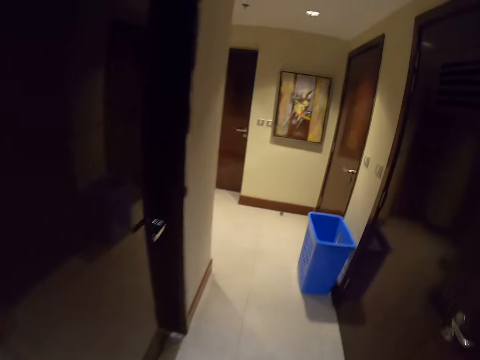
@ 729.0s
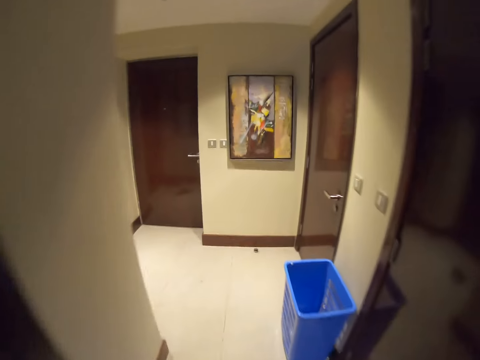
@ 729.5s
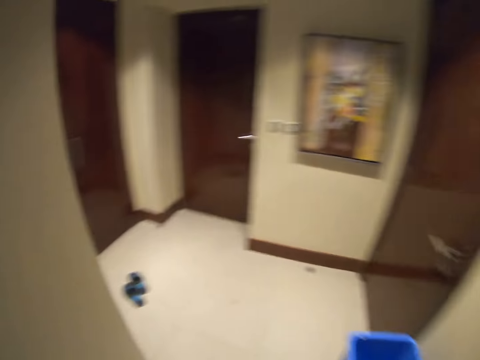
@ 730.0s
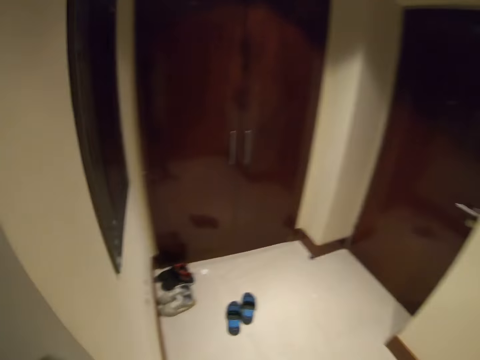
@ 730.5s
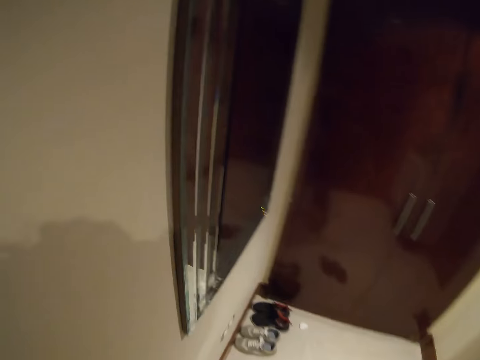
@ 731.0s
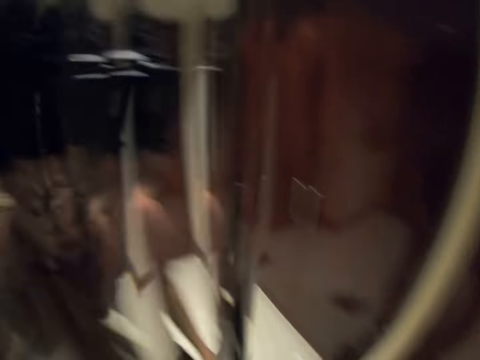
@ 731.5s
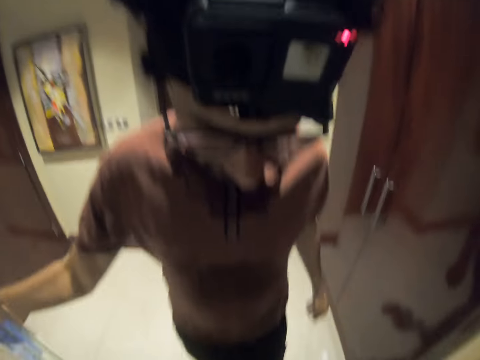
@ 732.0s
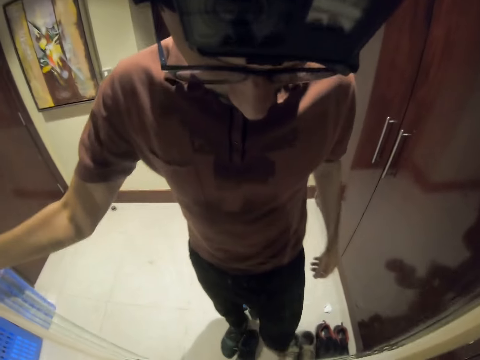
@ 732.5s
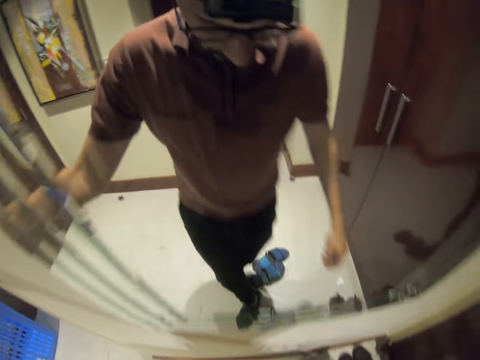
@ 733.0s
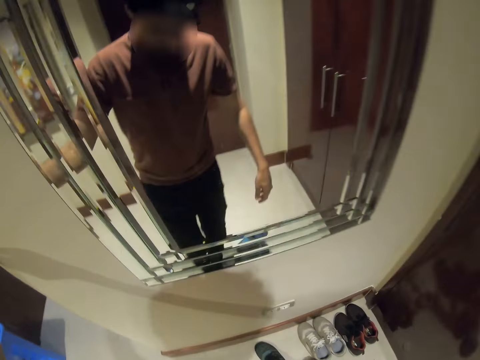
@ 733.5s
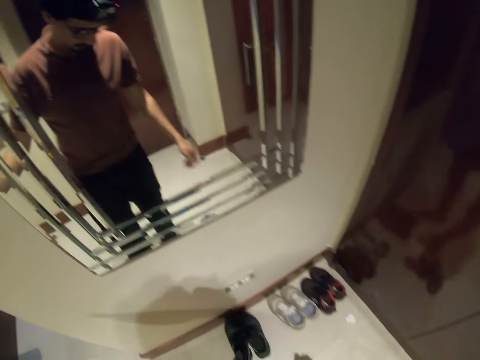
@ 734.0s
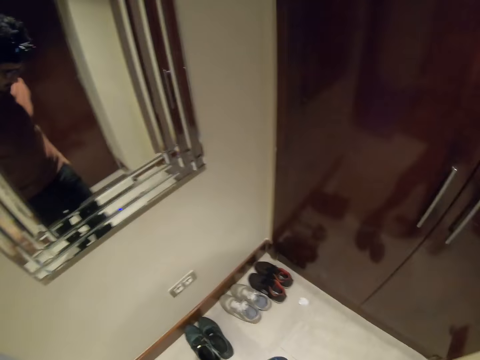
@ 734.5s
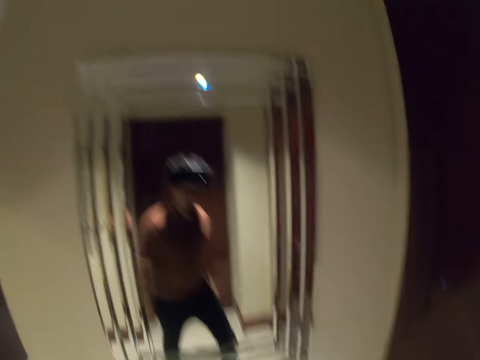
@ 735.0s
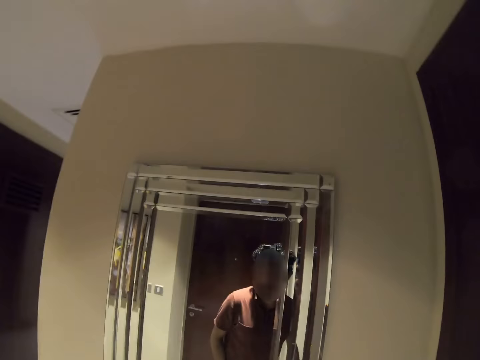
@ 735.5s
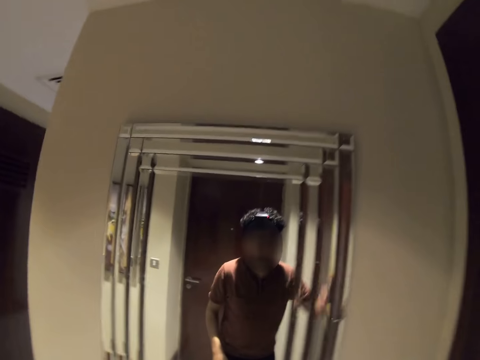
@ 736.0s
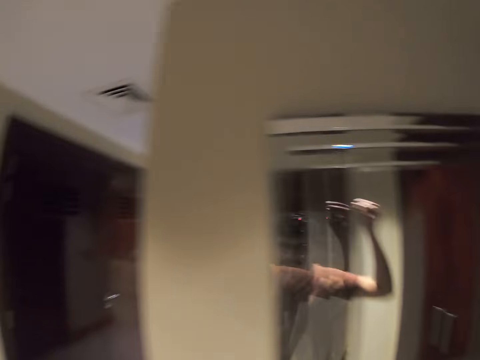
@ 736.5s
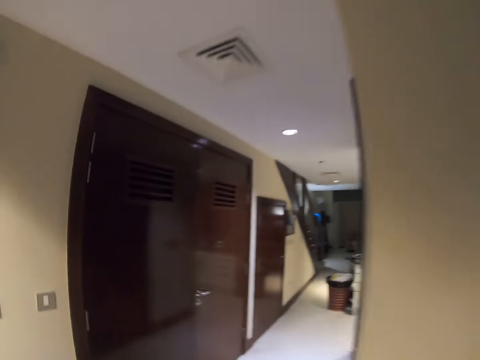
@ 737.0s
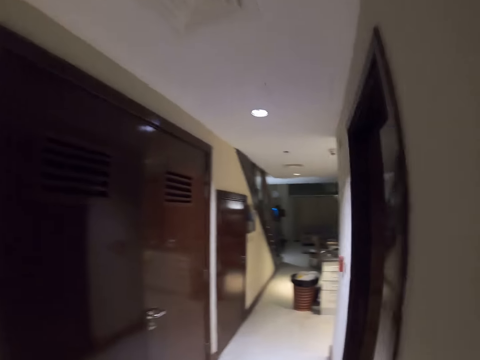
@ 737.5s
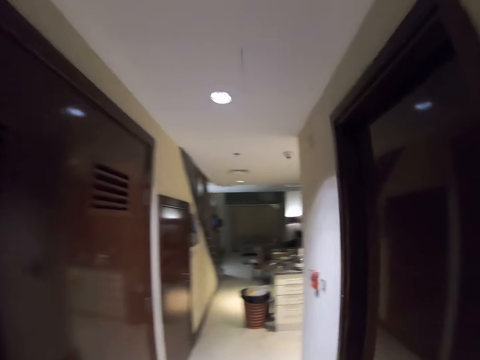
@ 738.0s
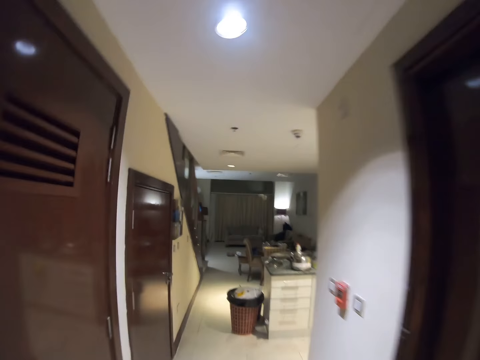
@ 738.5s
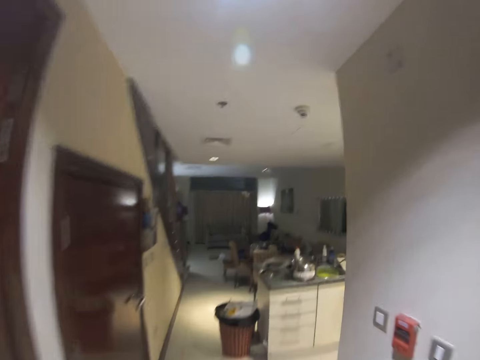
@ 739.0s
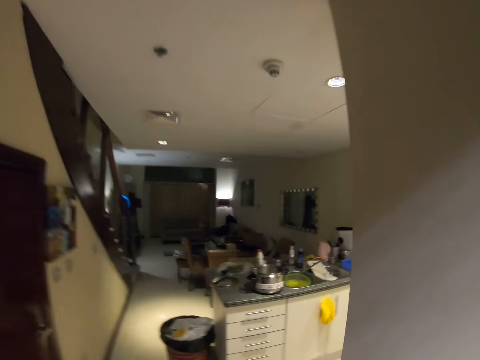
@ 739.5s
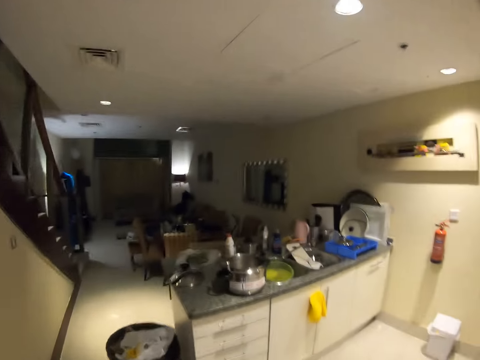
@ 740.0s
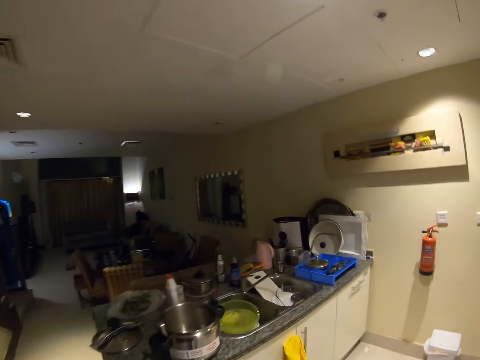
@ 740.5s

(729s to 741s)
The camera wearer walks in the house. They turn around. They remove their shoes. They turn around. They walk in the house.

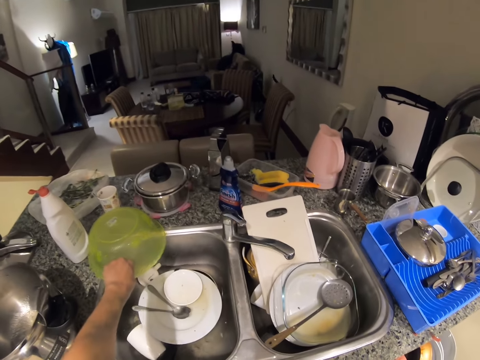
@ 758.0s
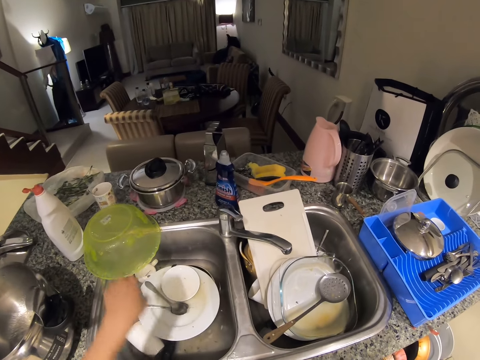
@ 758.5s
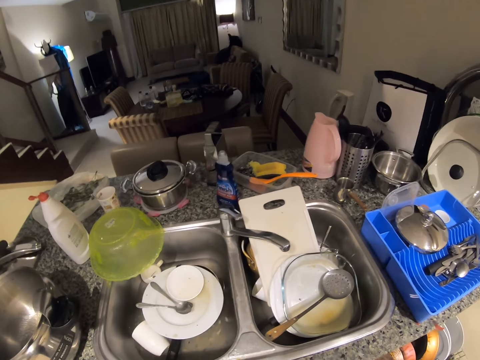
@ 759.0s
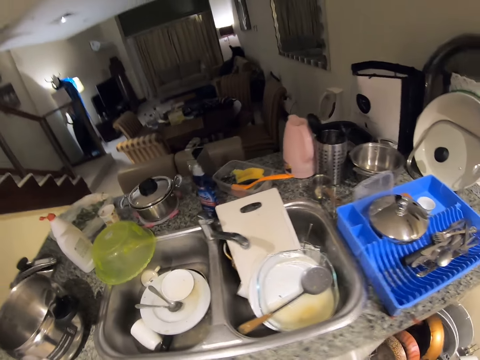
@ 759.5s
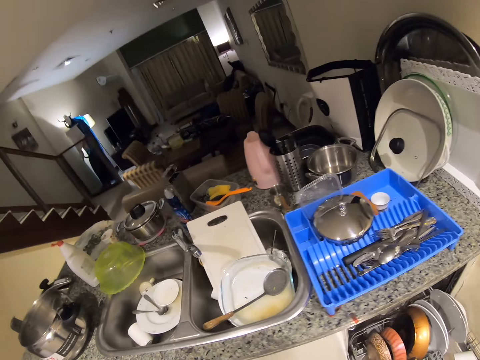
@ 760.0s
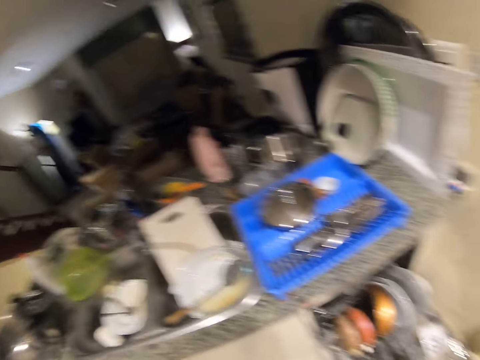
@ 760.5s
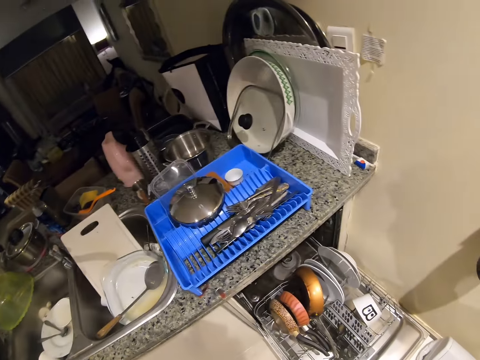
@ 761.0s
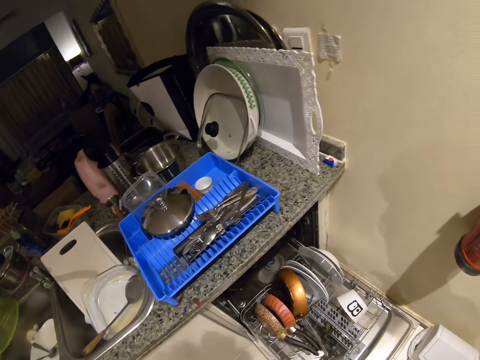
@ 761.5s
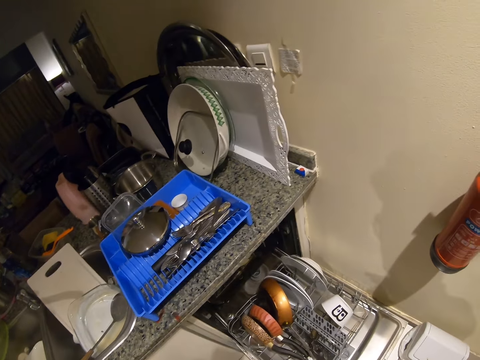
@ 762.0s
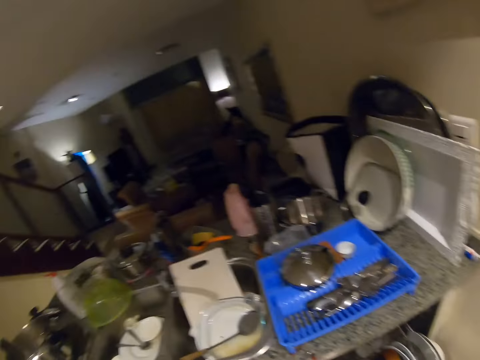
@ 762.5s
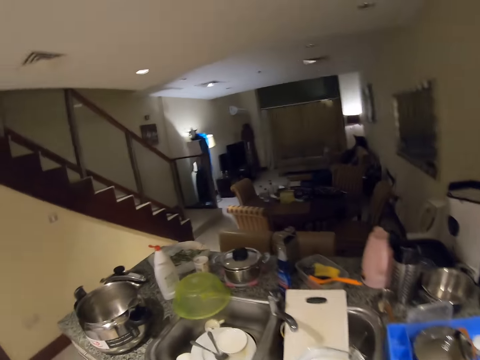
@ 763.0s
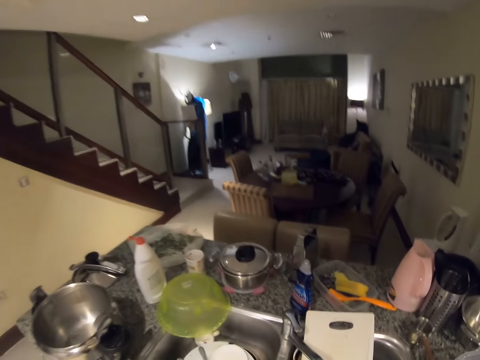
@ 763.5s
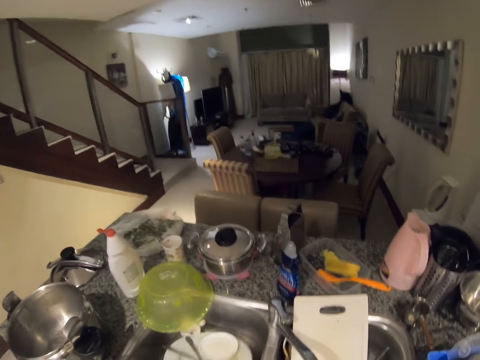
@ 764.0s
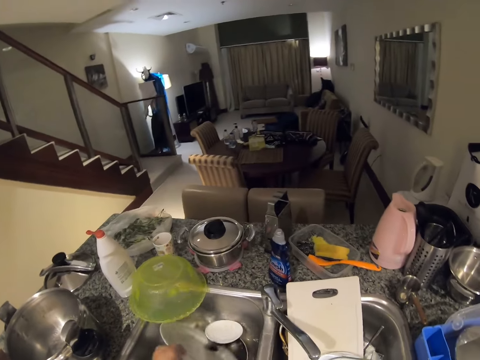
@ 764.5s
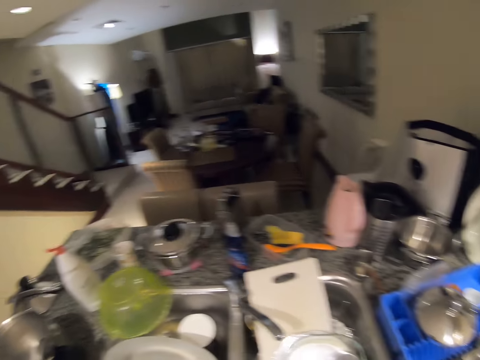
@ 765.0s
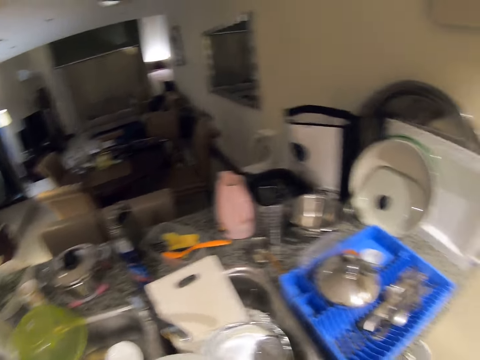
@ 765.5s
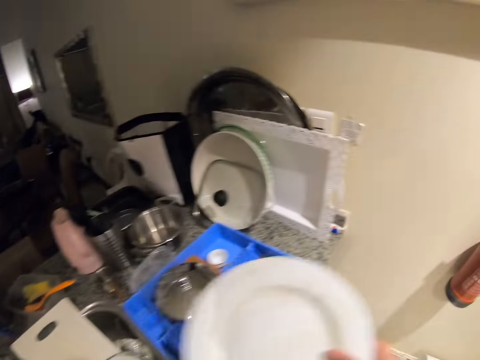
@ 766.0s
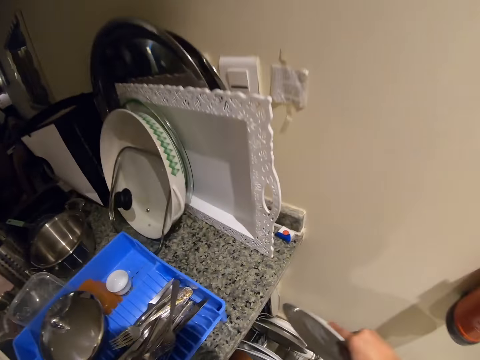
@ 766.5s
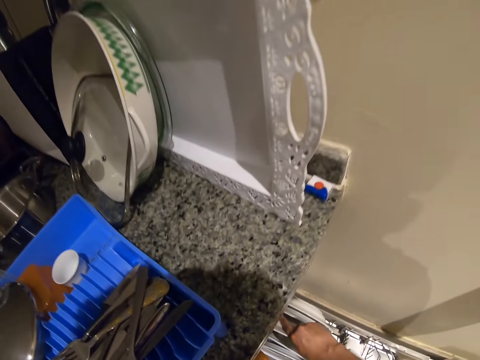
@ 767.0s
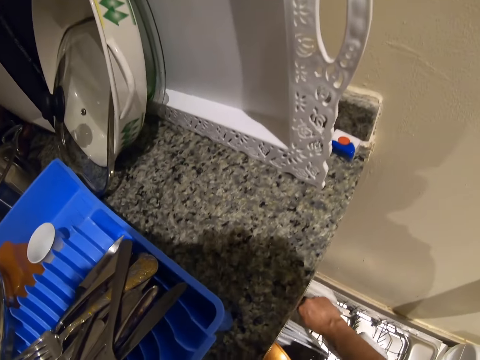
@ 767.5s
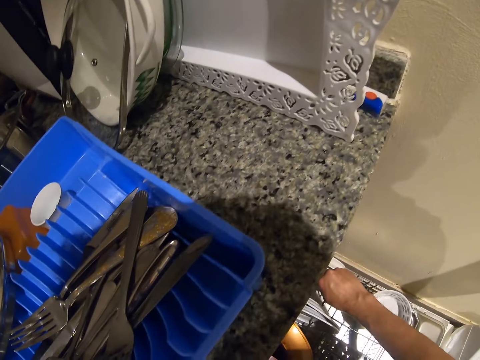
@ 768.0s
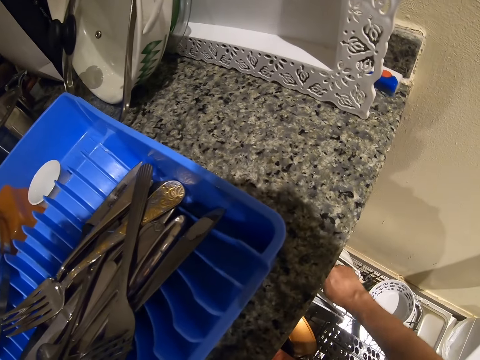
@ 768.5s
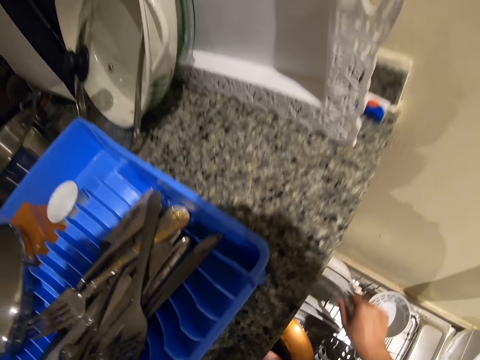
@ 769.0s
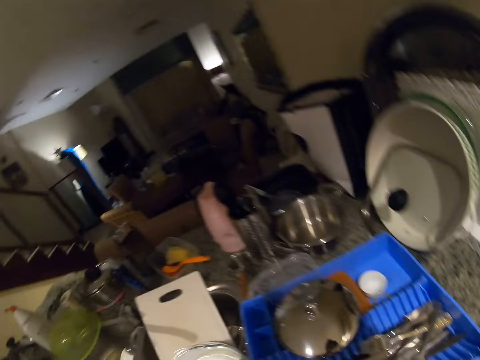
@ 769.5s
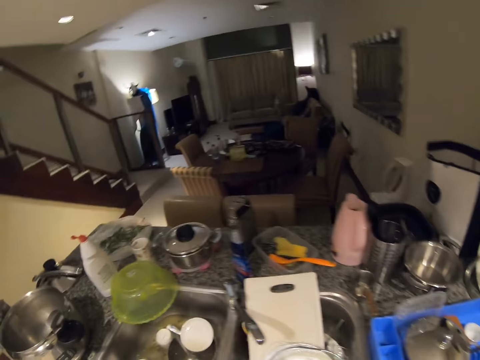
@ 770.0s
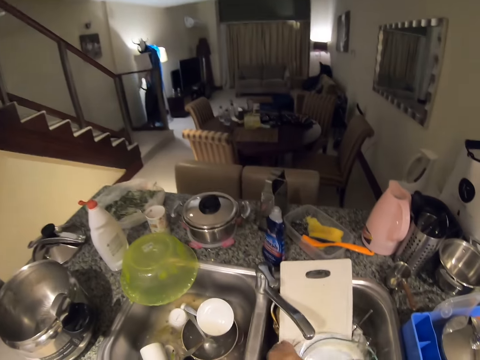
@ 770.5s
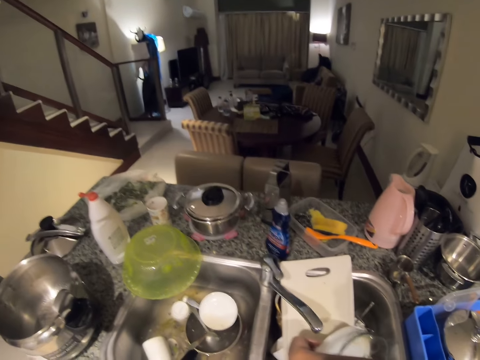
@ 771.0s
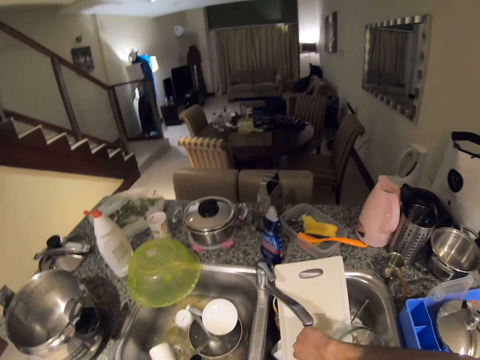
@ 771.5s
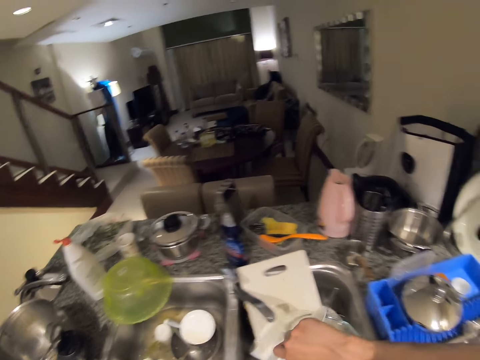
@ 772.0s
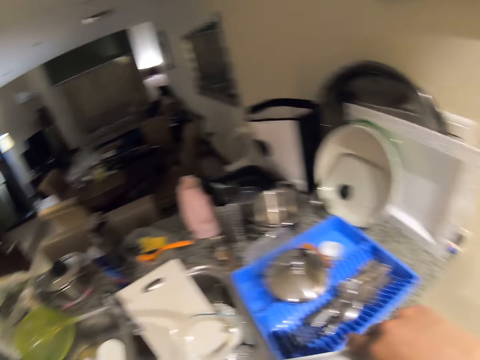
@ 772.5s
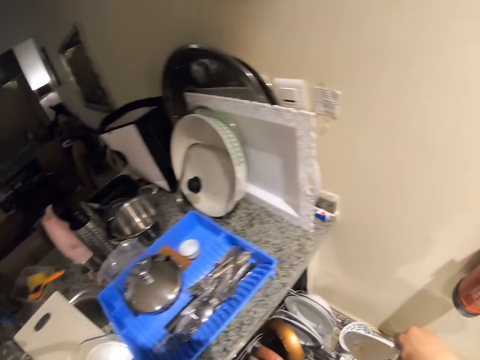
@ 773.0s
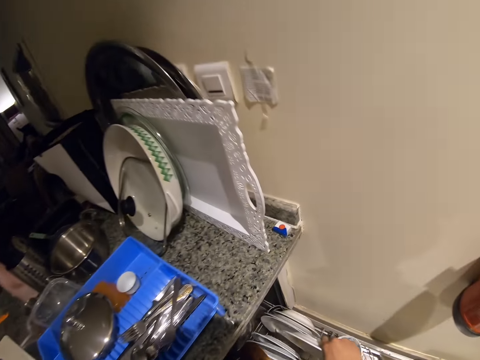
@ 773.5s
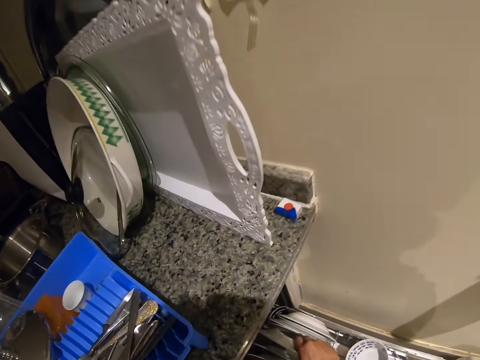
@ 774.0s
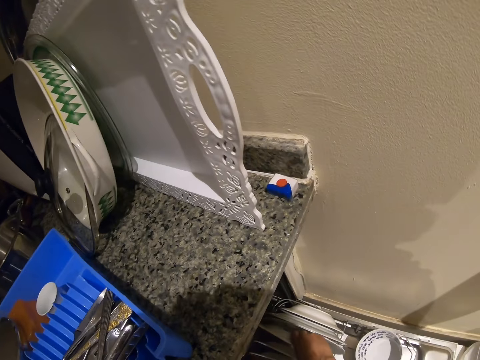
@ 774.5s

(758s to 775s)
The camera wearer puts a bowl on the countertop. They turn around, pick up a plate, and take utensils from the sink. They turn around and put the plate on the rack. They put the utensils in the dishwasher machine. They turn around, pick up a plate, and turn around.
